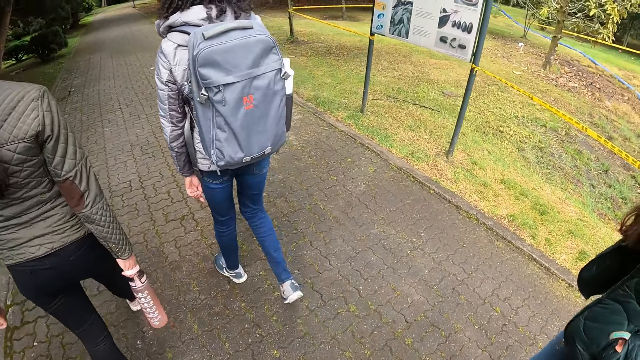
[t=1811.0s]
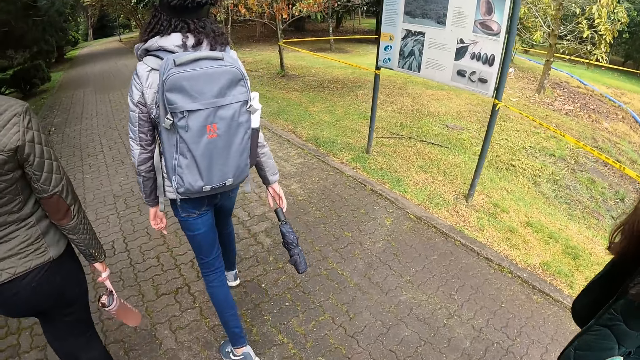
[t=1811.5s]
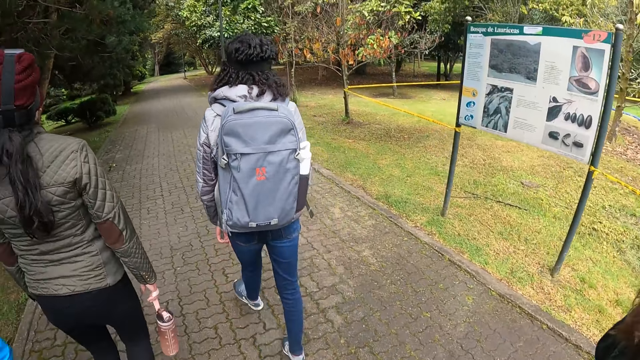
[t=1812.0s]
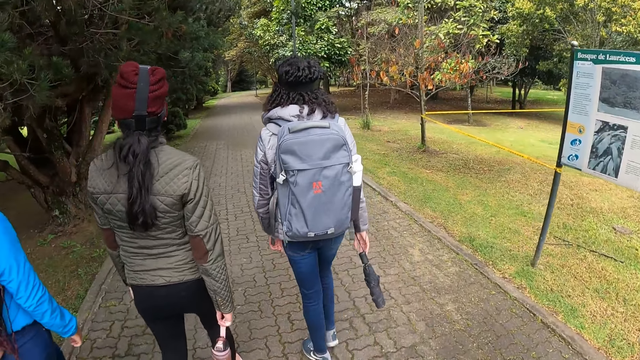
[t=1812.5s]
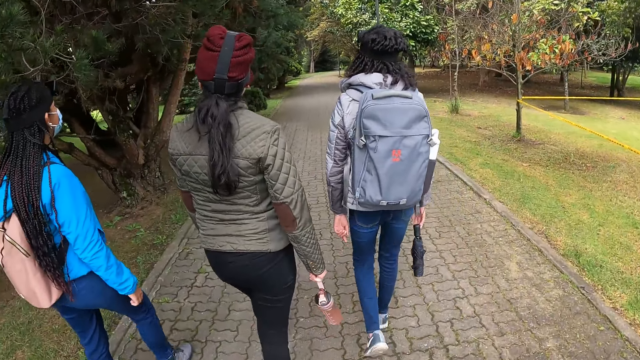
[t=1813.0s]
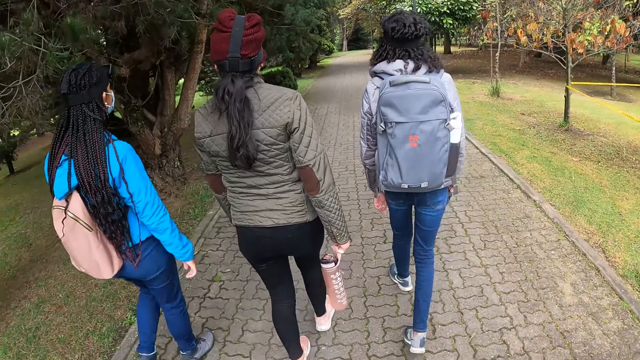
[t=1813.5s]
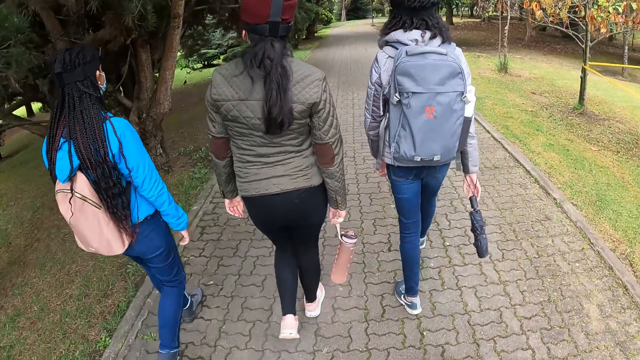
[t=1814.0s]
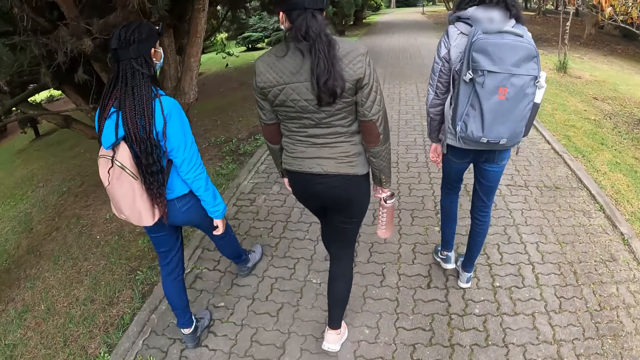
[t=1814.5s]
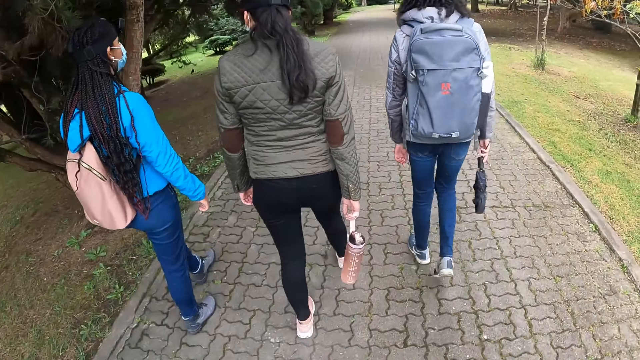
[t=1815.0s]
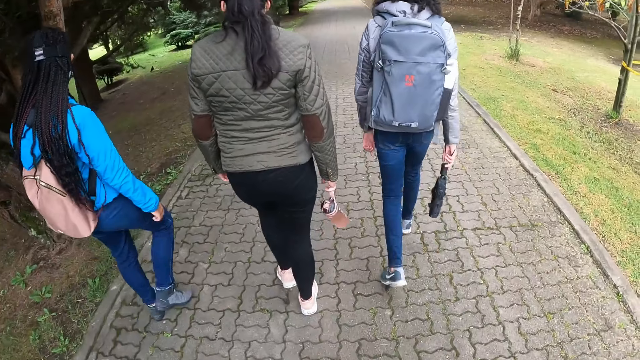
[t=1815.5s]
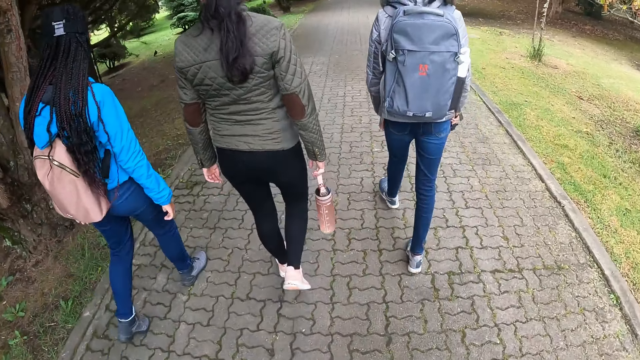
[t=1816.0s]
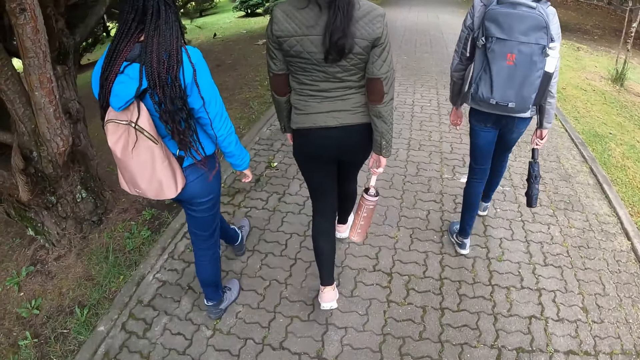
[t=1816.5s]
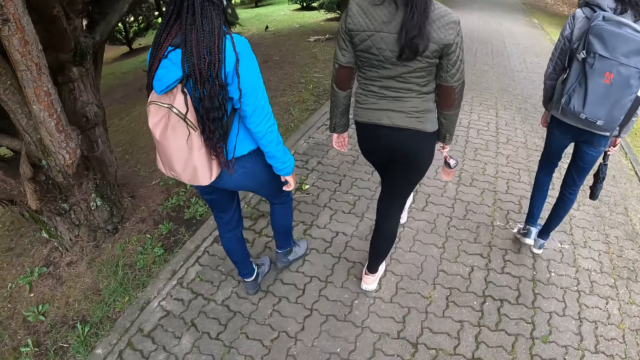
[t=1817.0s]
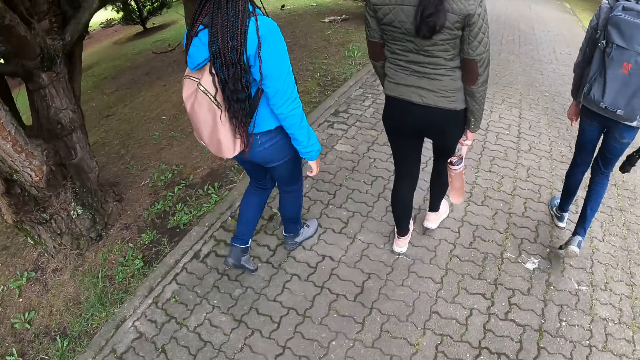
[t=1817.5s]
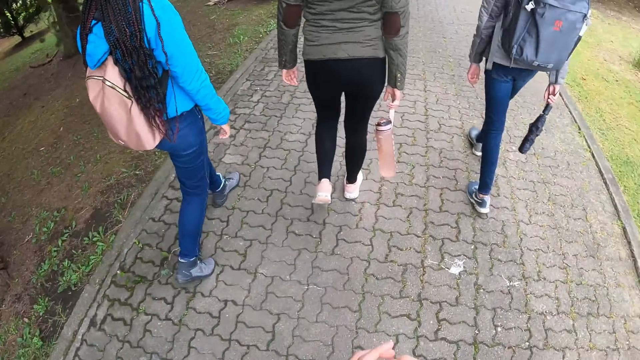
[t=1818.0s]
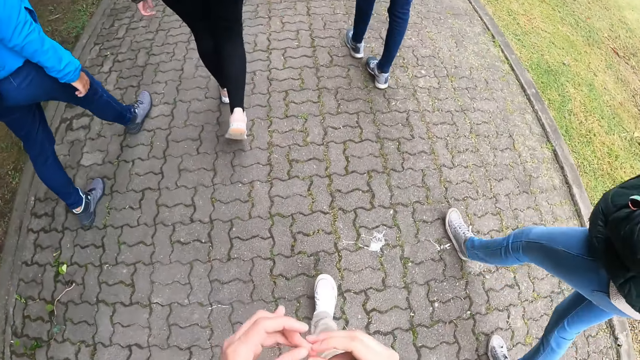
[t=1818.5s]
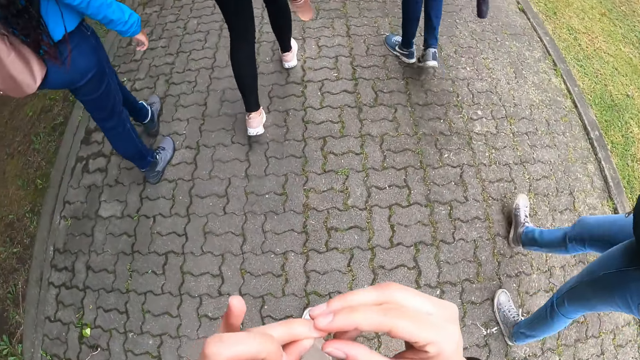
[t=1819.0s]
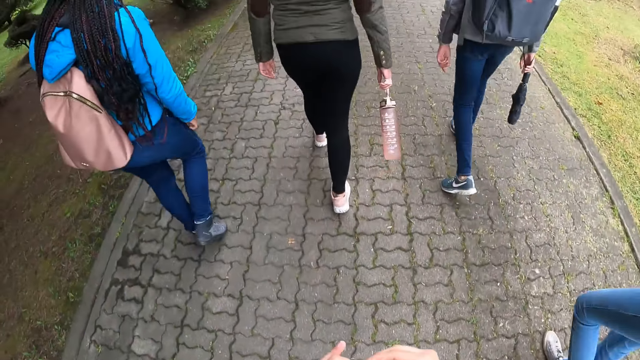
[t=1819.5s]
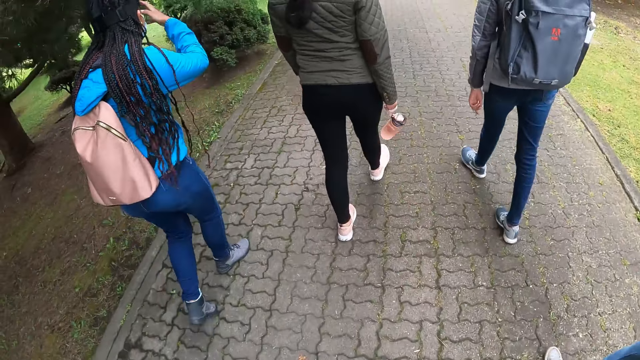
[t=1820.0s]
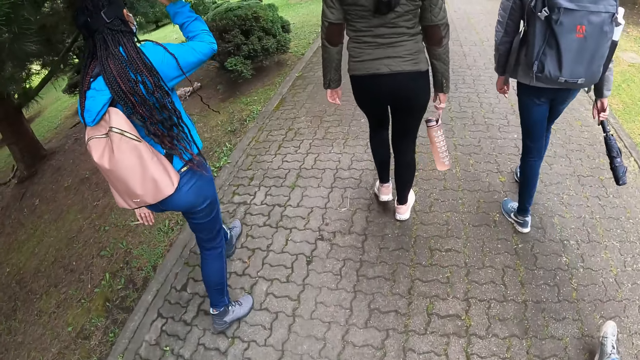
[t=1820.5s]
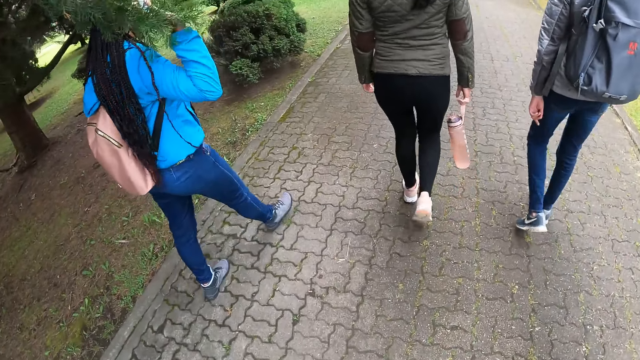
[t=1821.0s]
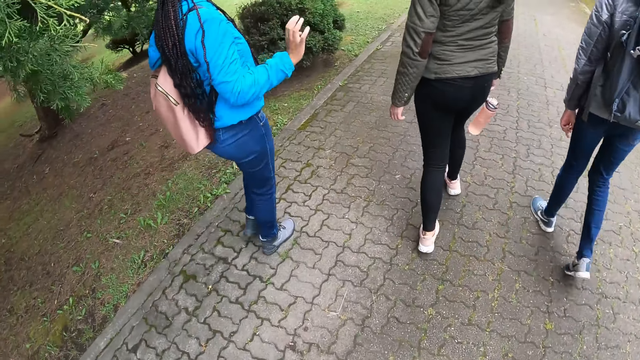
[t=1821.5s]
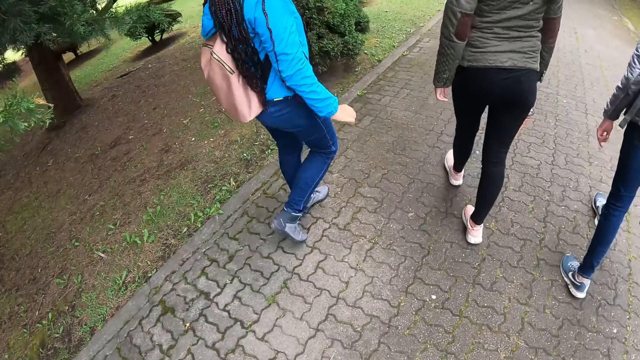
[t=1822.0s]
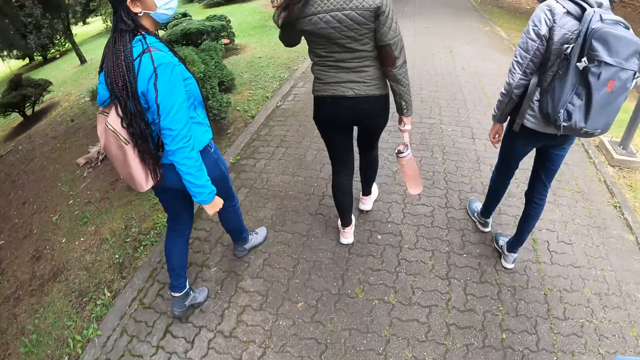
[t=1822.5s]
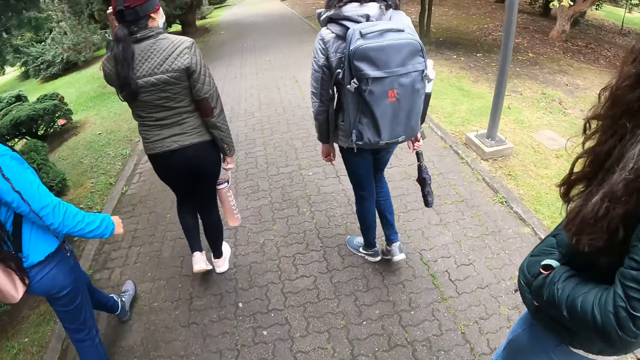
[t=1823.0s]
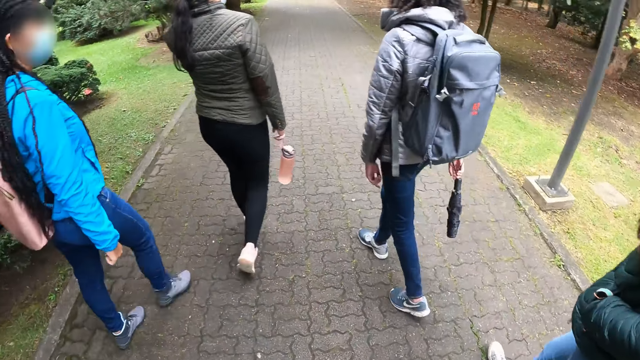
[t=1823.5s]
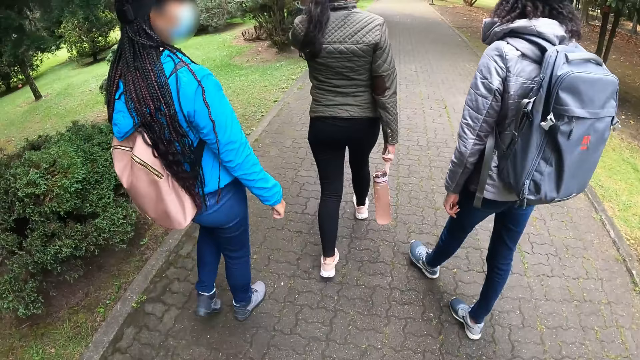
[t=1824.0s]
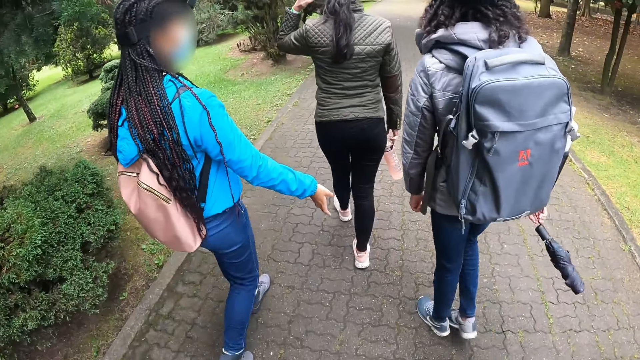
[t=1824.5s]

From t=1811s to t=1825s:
The camera wearer raises hands. She touches her left nails with her right hand. She walks on the streets.

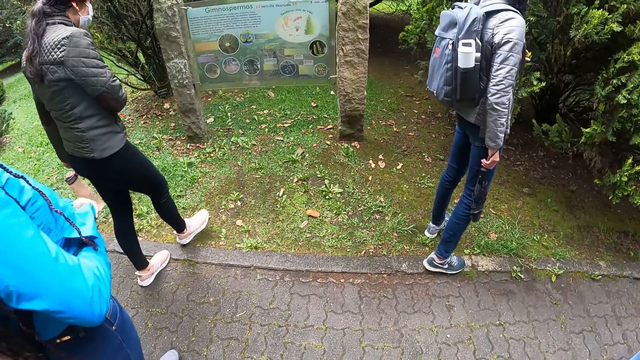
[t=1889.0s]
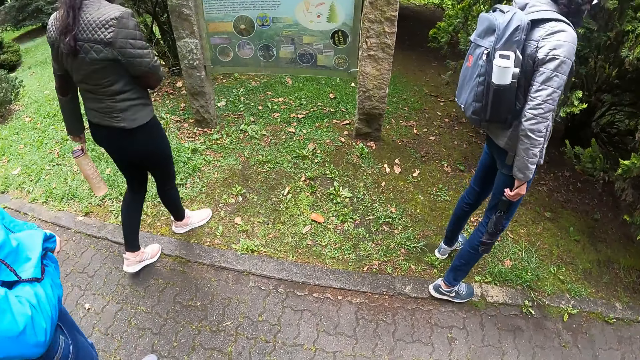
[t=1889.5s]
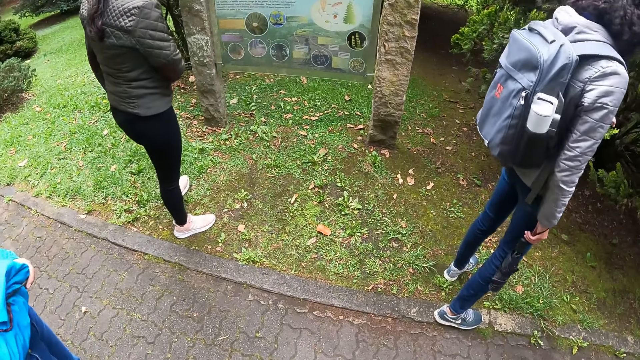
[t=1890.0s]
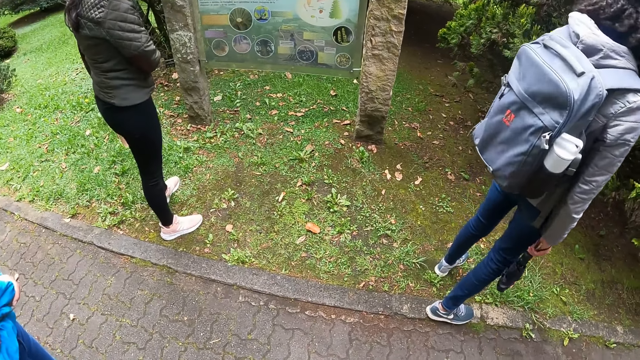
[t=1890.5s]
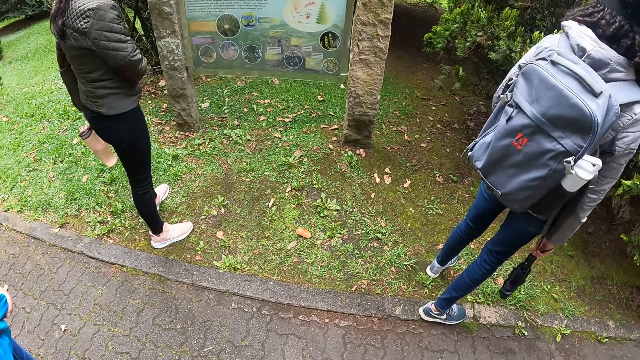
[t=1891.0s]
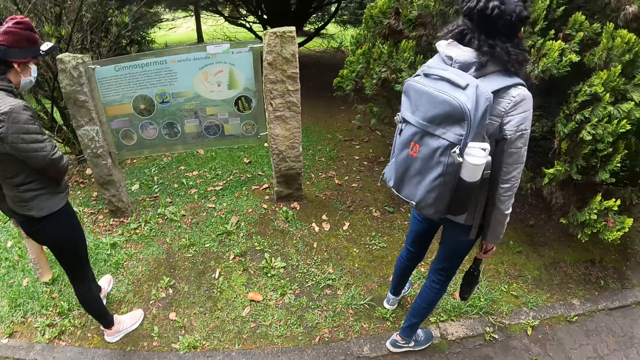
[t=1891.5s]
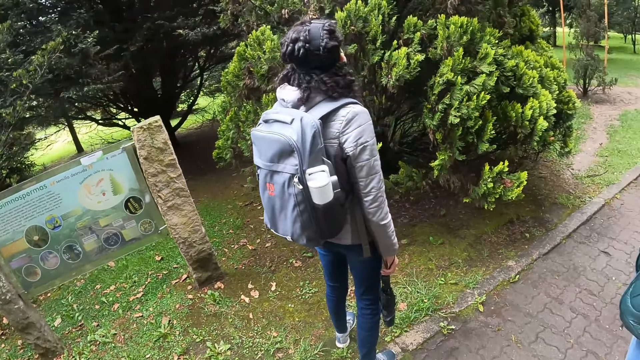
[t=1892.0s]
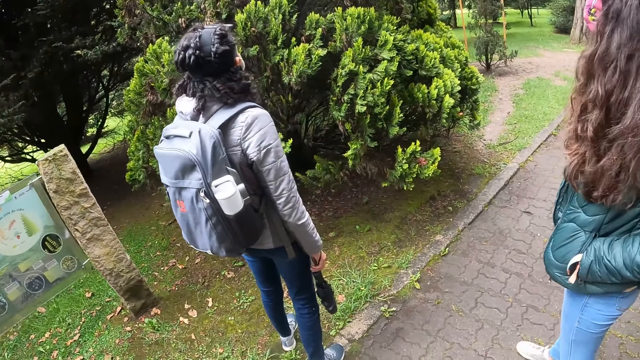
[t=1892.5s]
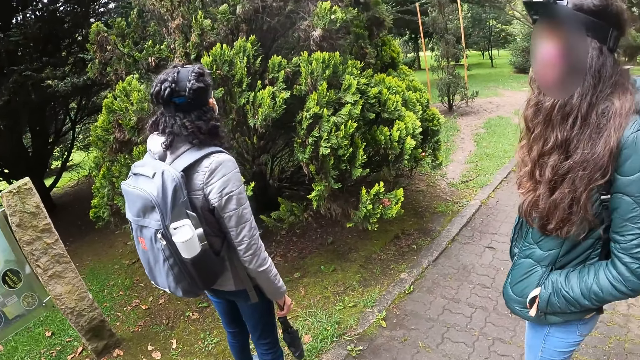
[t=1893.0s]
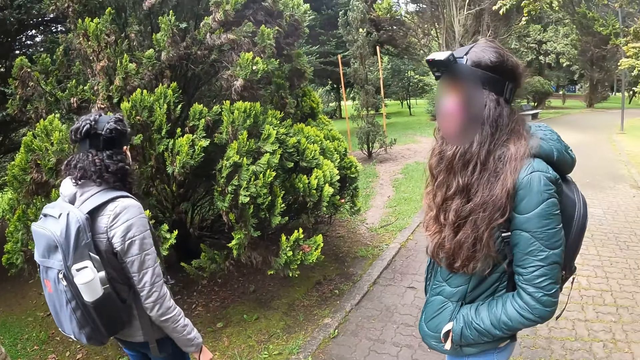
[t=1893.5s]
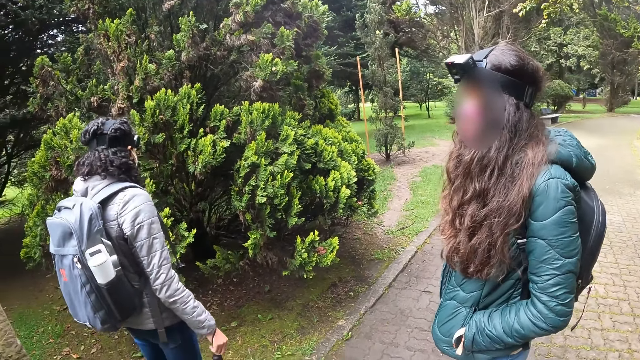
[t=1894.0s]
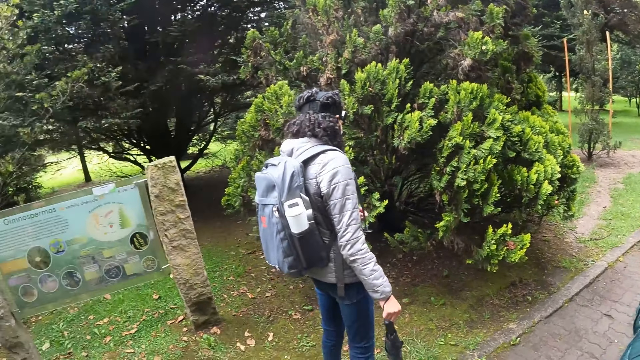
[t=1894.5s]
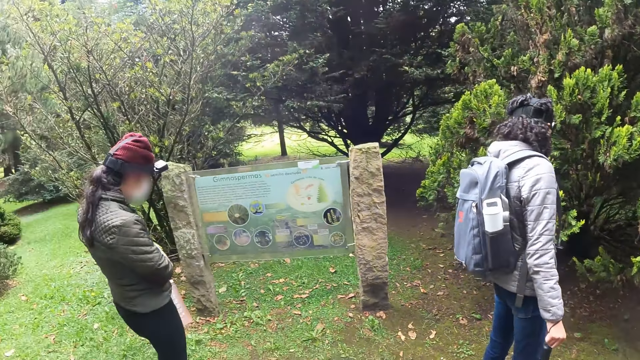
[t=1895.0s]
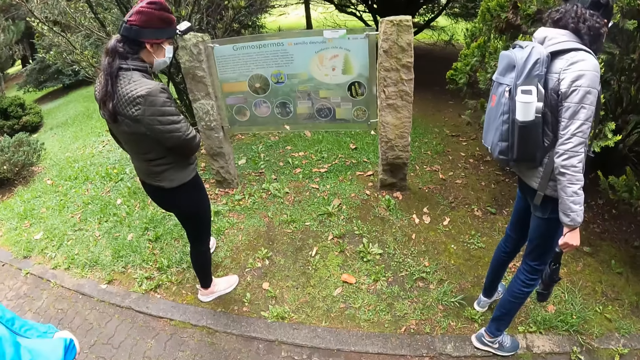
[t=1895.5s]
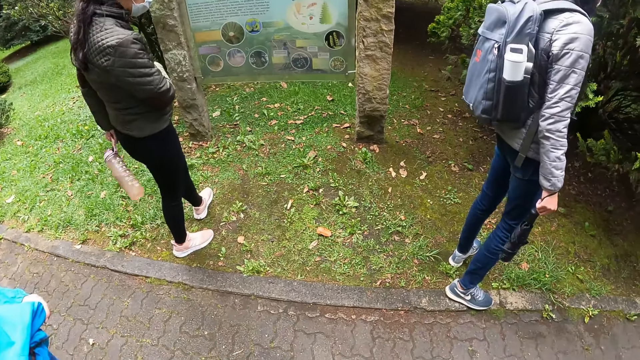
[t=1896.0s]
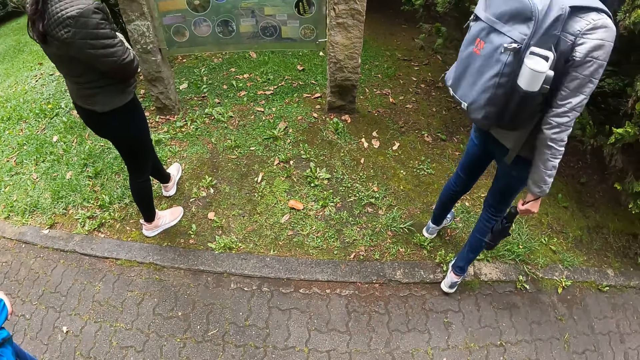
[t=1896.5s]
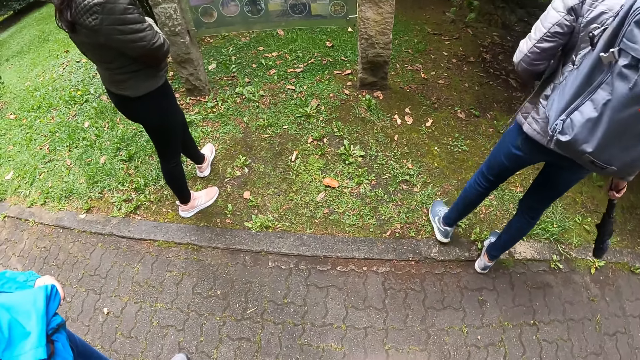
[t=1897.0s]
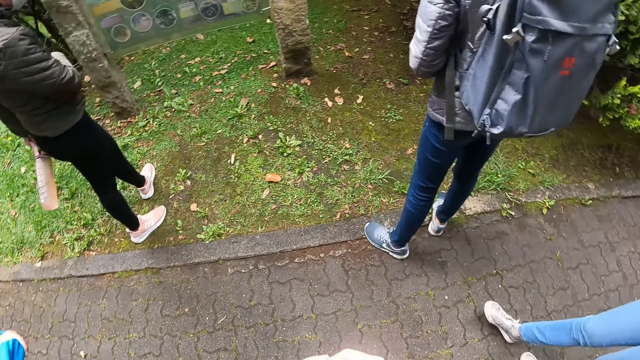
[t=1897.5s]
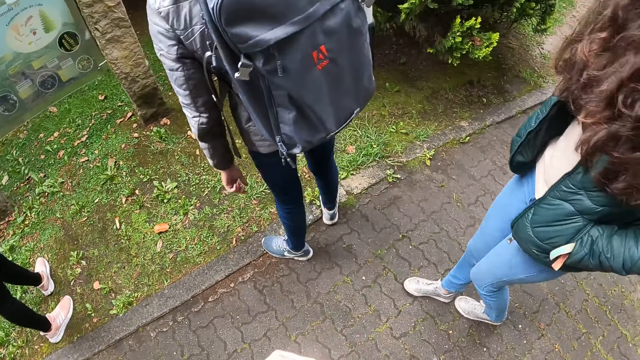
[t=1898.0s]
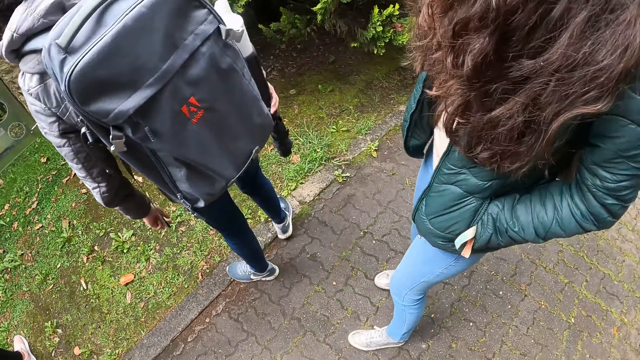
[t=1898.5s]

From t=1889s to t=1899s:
The camera wearer stands in front of a sign board with the group of people.
